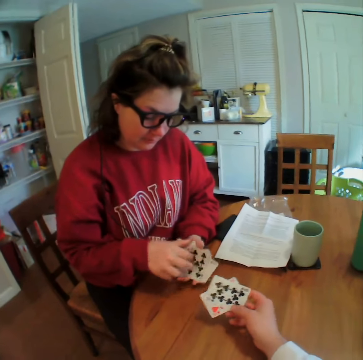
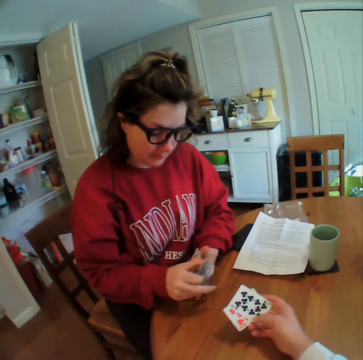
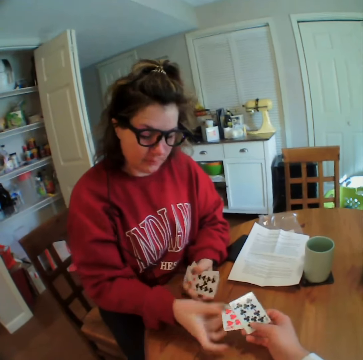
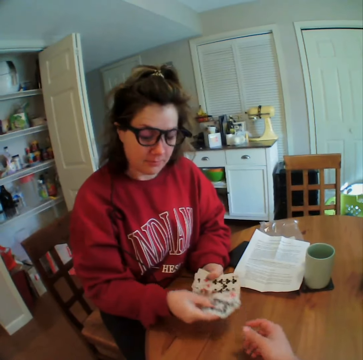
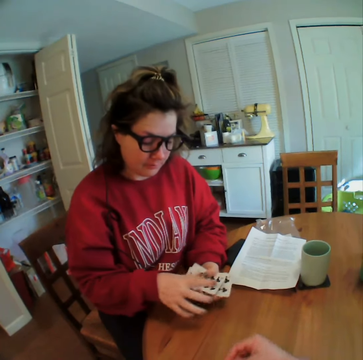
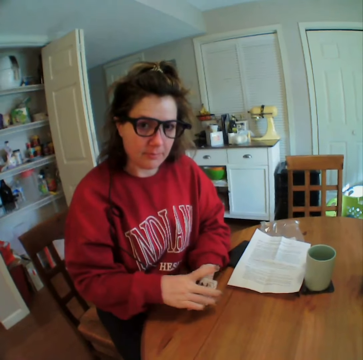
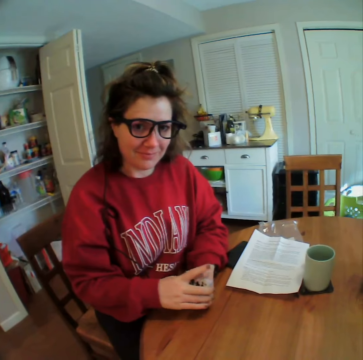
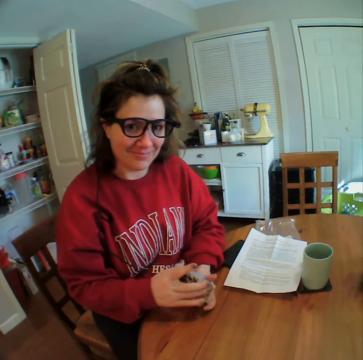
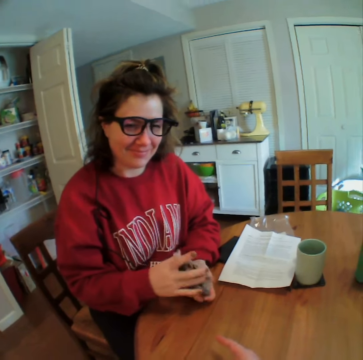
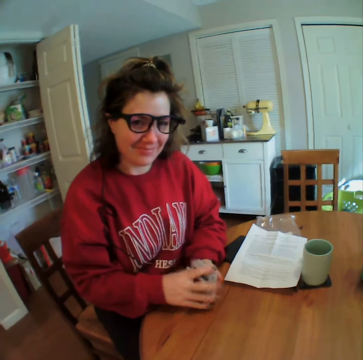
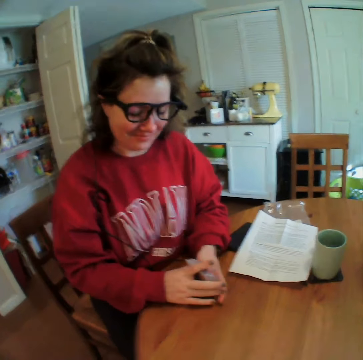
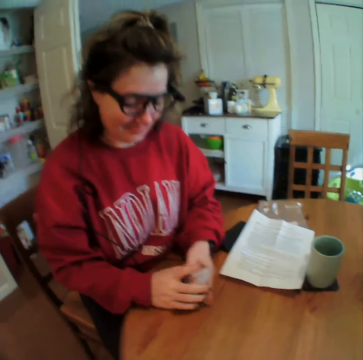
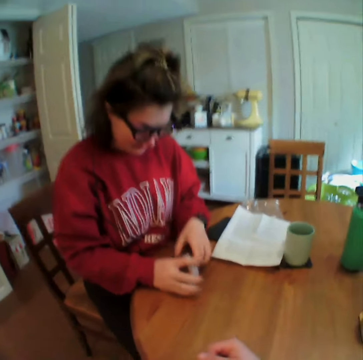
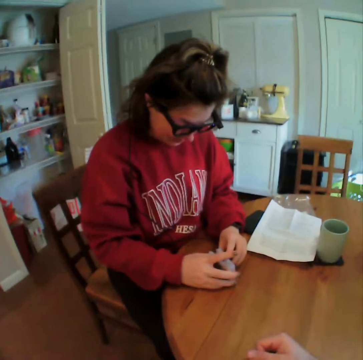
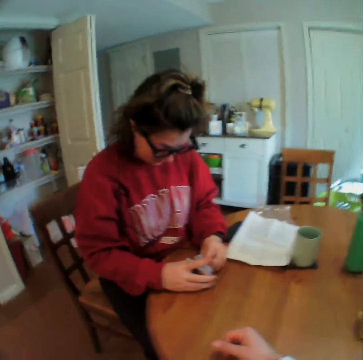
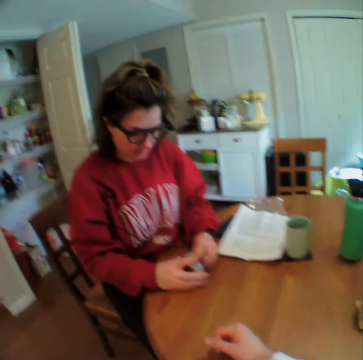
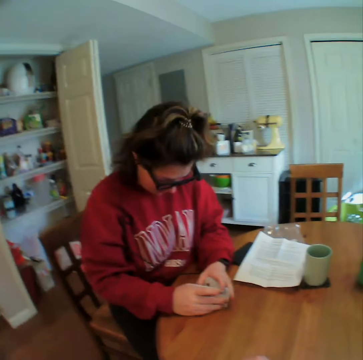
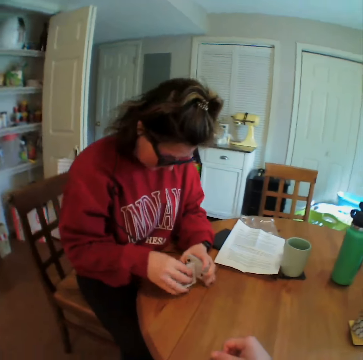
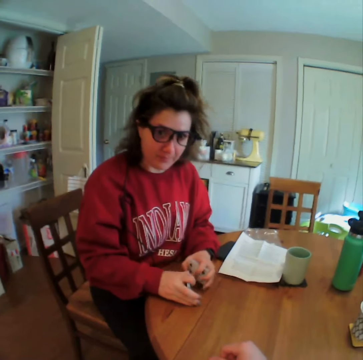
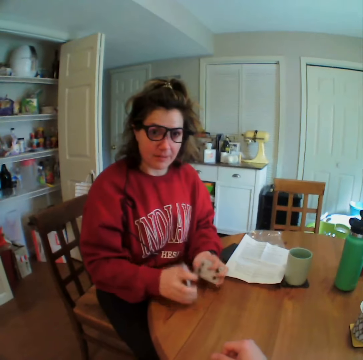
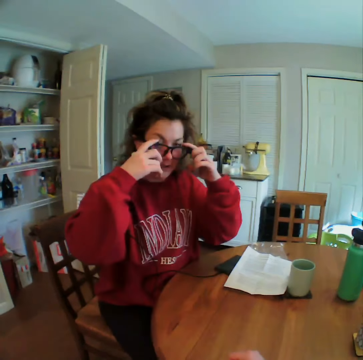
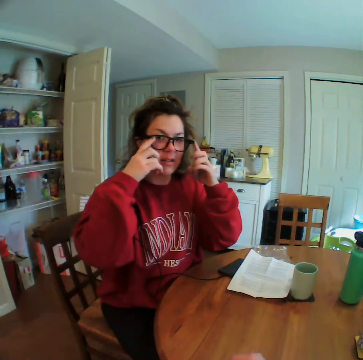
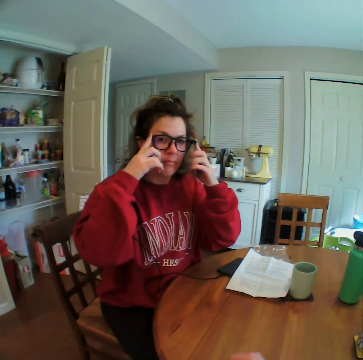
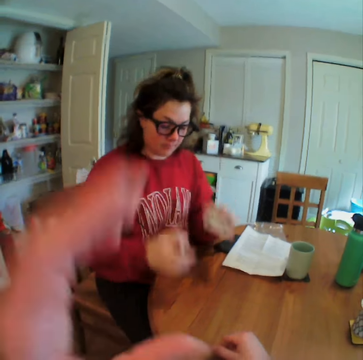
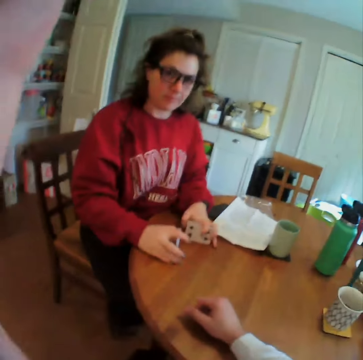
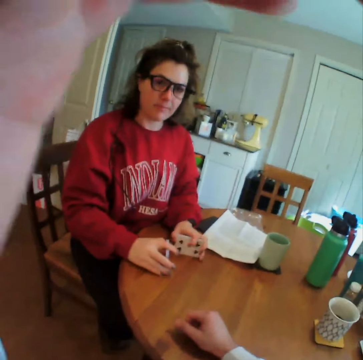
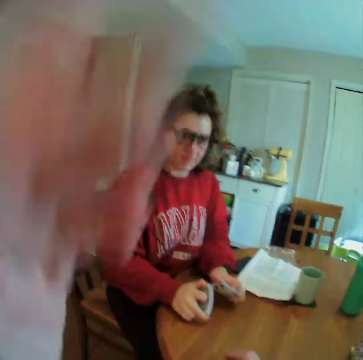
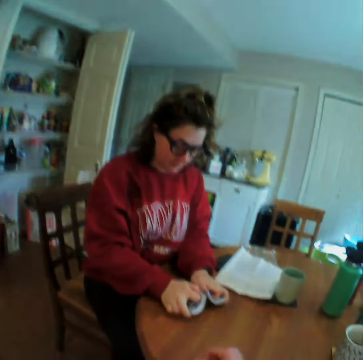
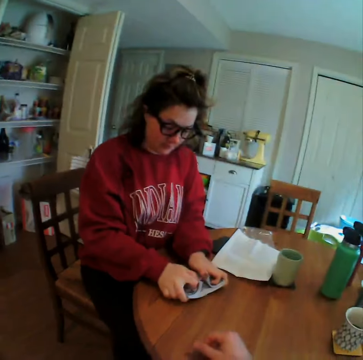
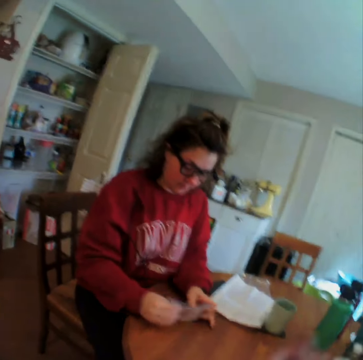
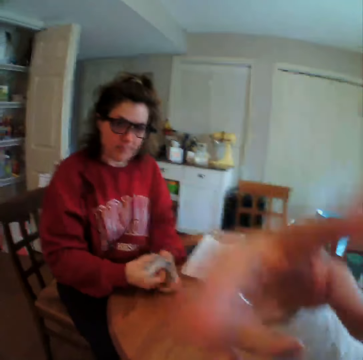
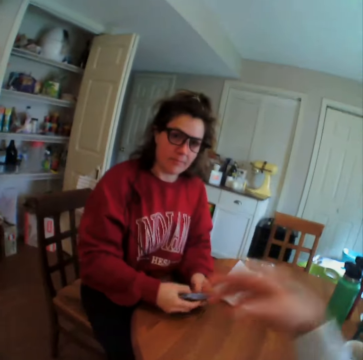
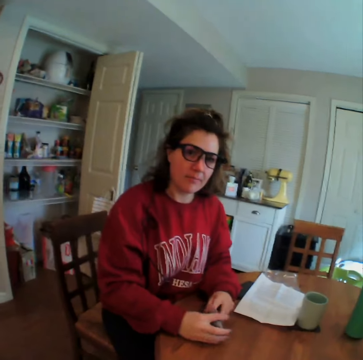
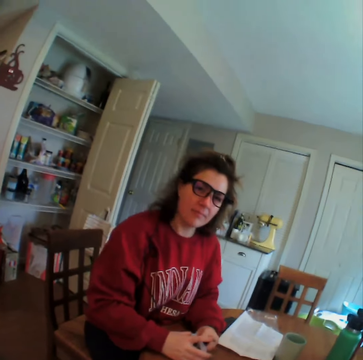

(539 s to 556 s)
The camera wearer gives a lady two more cards. The lady takes the cards from the camera wearer. The lady shuffles the cards. The lady lifts her hand. The lady touches the spectacles. The lady puts down her hand. The camera wearer lifts his hand. He waves his hands in the air. He puts down his hand. The lady shuffles the cards. The camera wearer gestures with his hand.

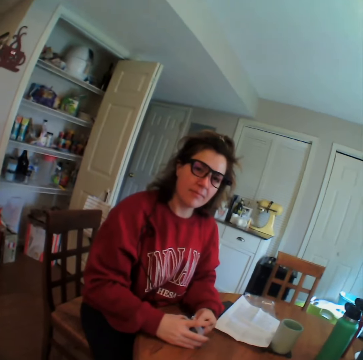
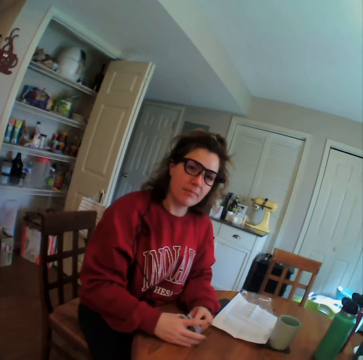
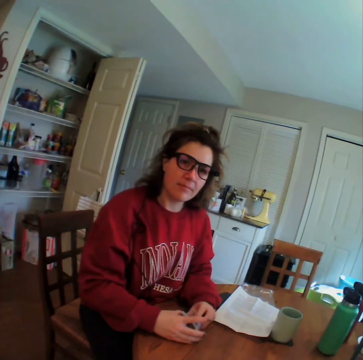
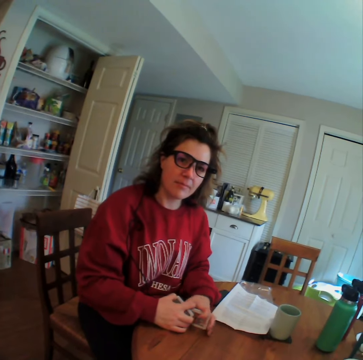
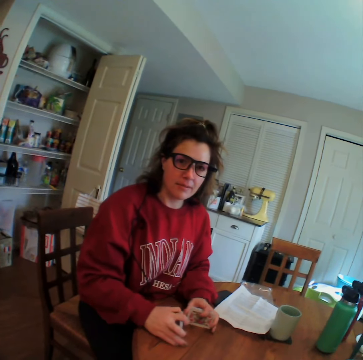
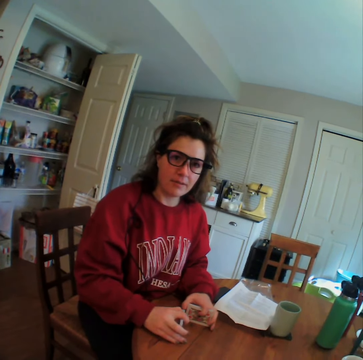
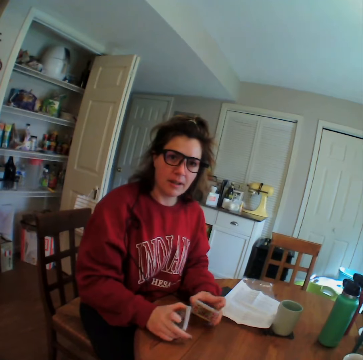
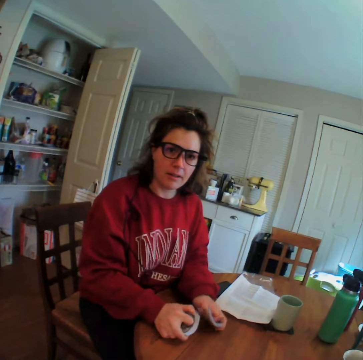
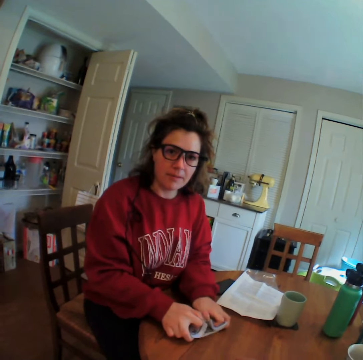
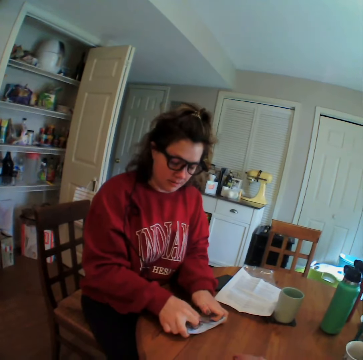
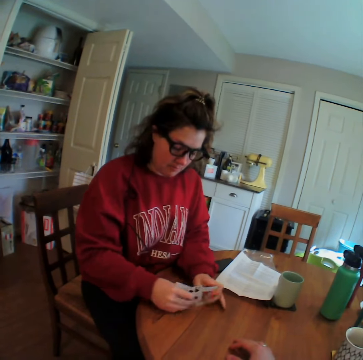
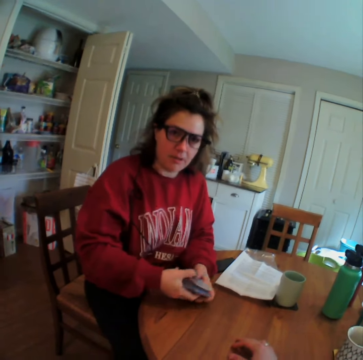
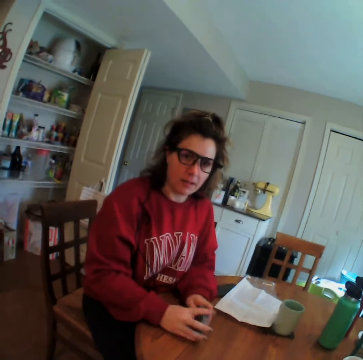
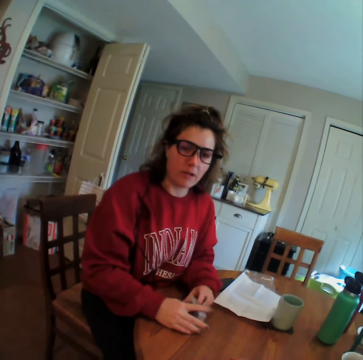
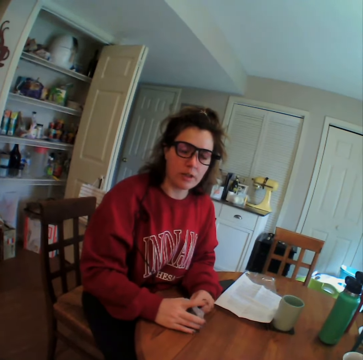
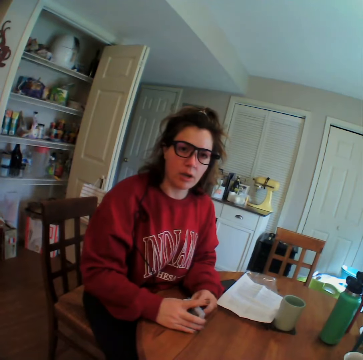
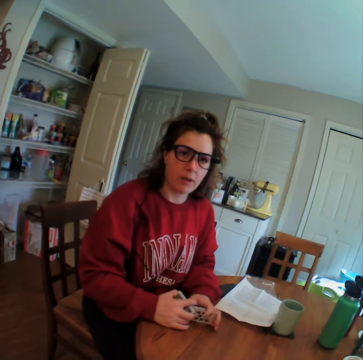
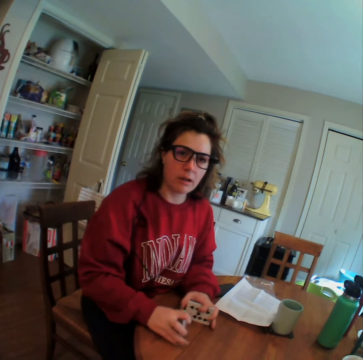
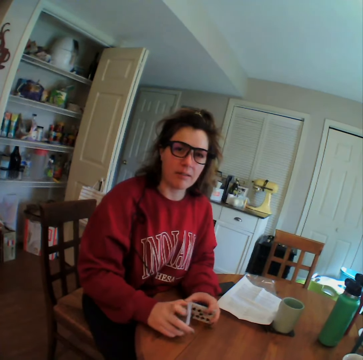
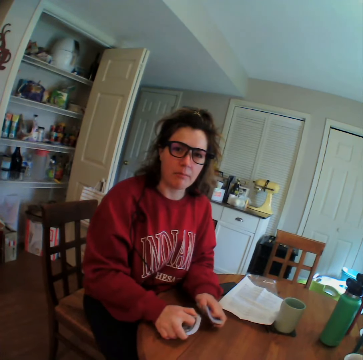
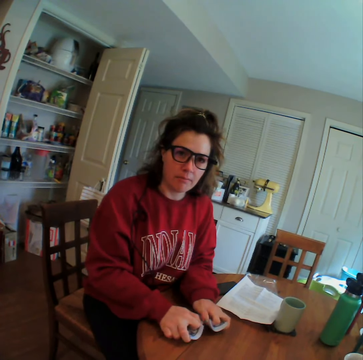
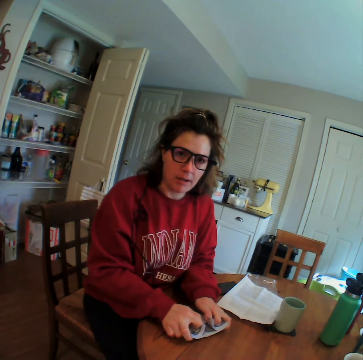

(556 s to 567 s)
A woman talks to the camera wearer.

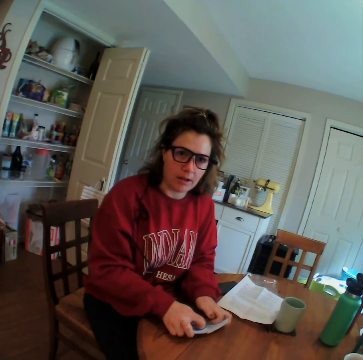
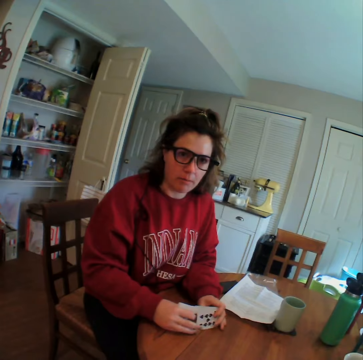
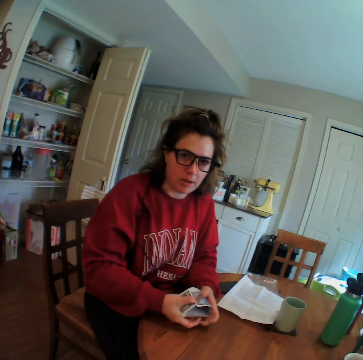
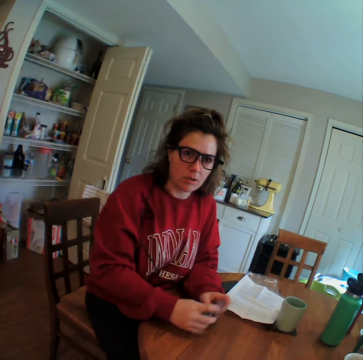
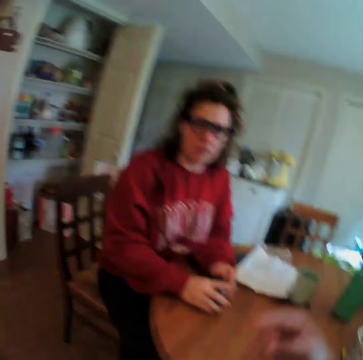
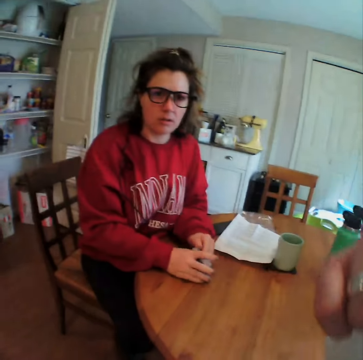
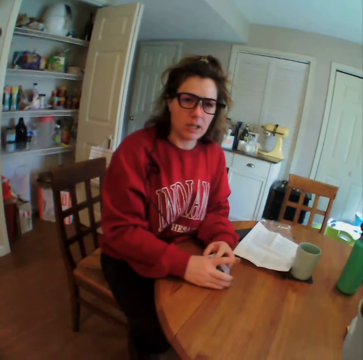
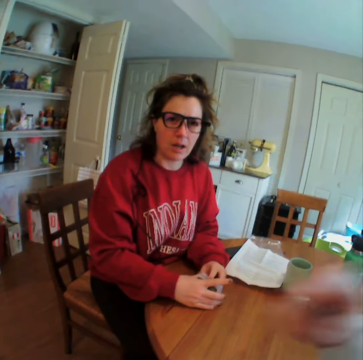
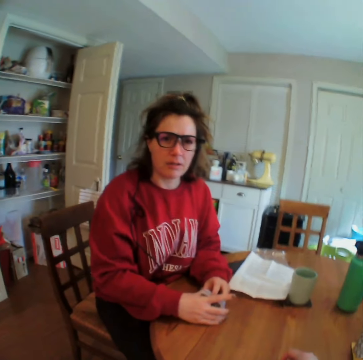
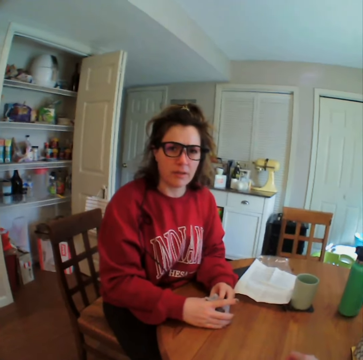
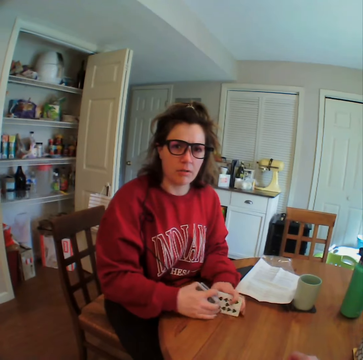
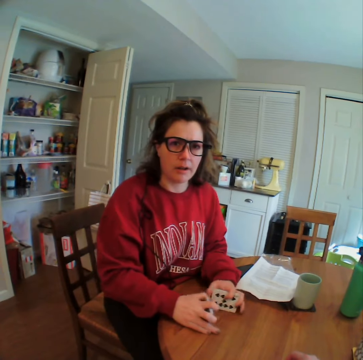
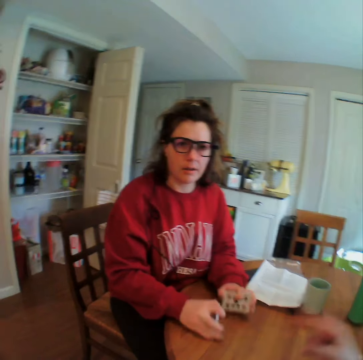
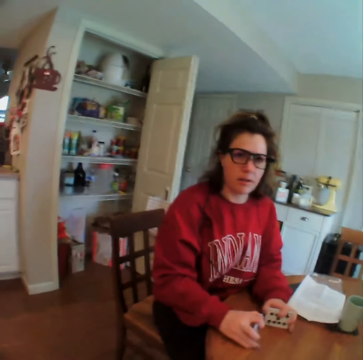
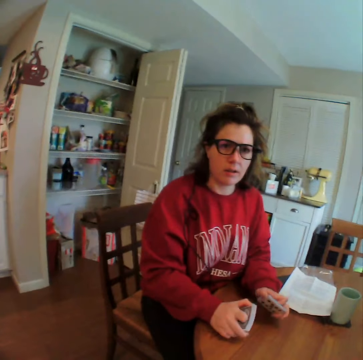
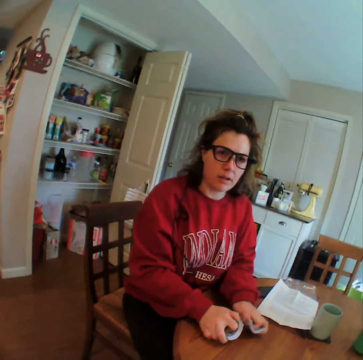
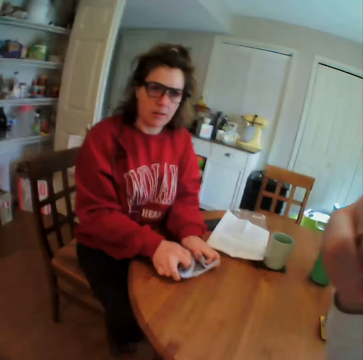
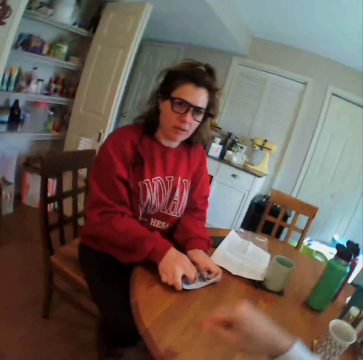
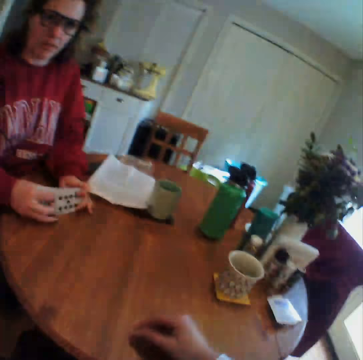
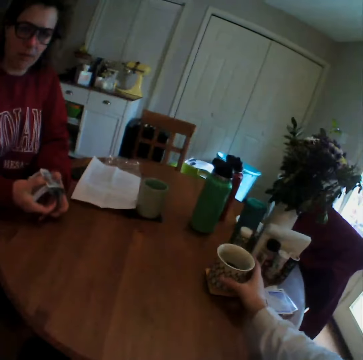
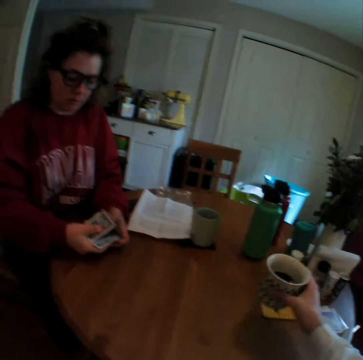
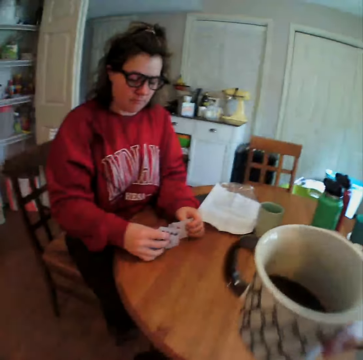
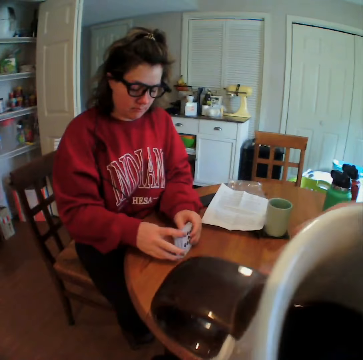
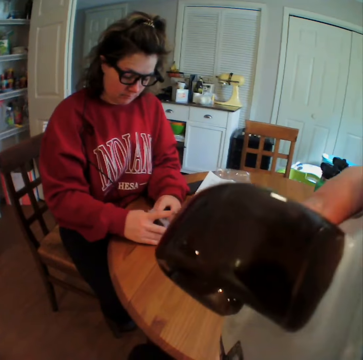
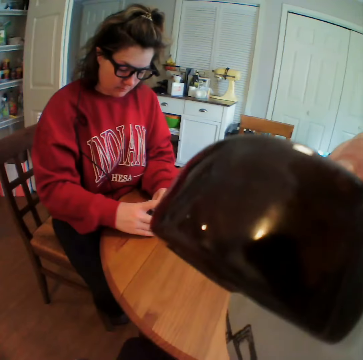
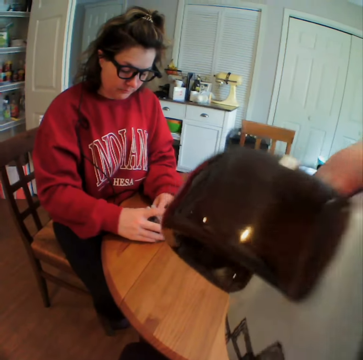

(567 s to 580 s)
The camera wearer lifts his hand. He puts down his hand. He moves his hand. He picks up a cup of tea from the table. He holds the cup. He drinks the tea.
